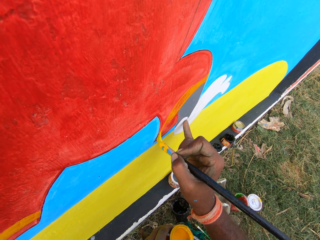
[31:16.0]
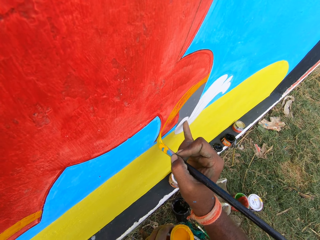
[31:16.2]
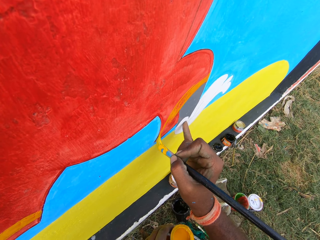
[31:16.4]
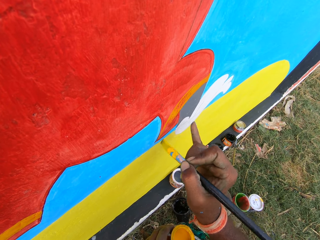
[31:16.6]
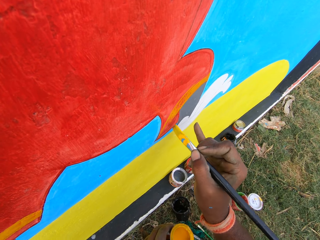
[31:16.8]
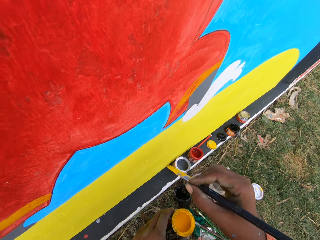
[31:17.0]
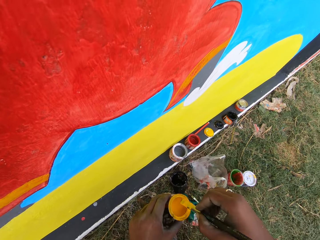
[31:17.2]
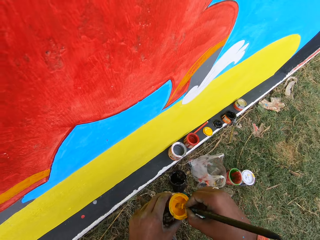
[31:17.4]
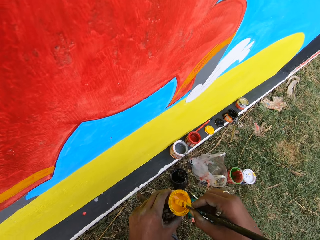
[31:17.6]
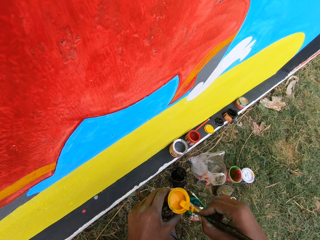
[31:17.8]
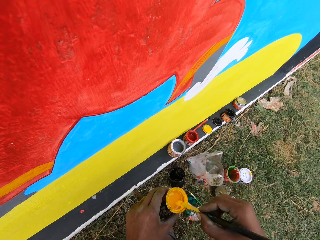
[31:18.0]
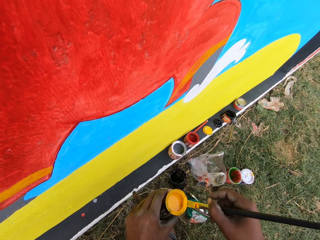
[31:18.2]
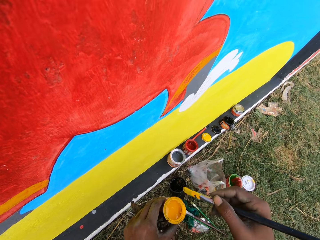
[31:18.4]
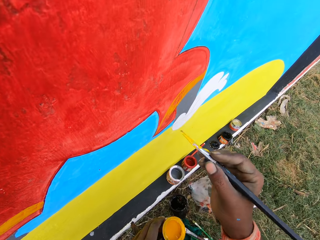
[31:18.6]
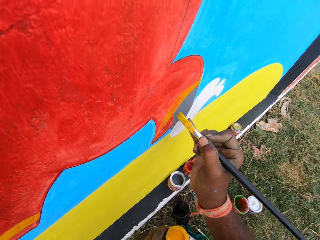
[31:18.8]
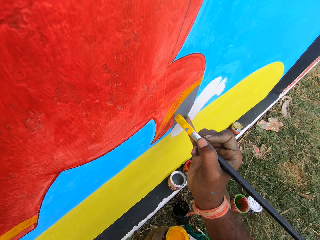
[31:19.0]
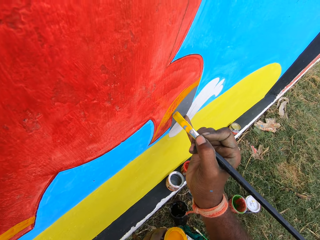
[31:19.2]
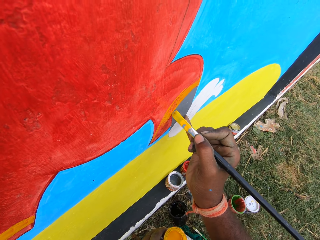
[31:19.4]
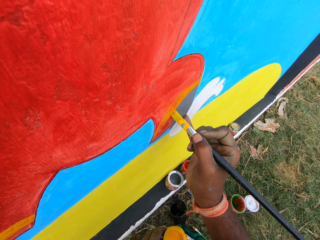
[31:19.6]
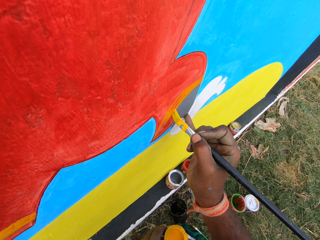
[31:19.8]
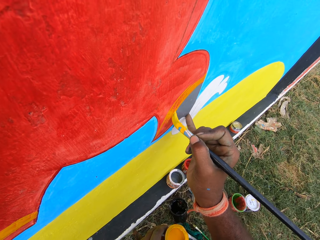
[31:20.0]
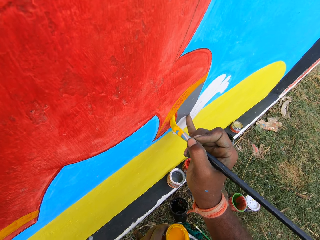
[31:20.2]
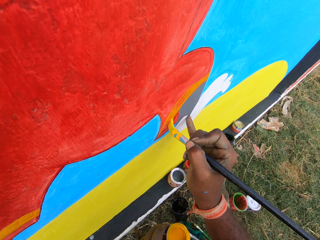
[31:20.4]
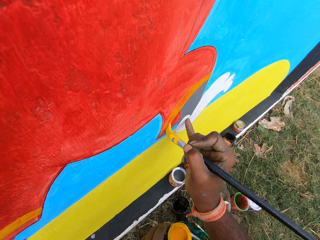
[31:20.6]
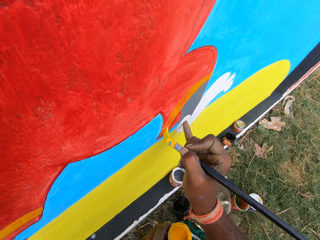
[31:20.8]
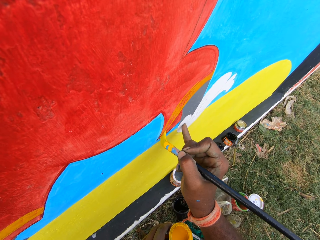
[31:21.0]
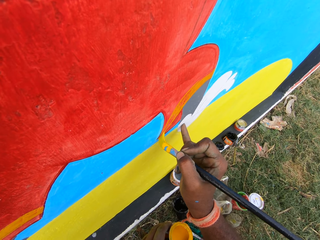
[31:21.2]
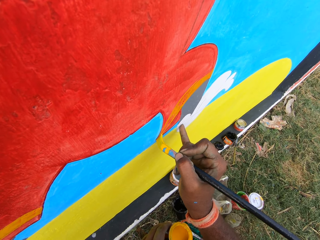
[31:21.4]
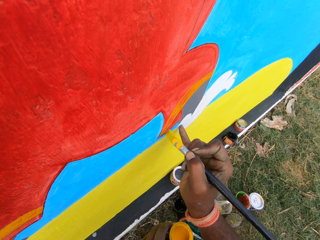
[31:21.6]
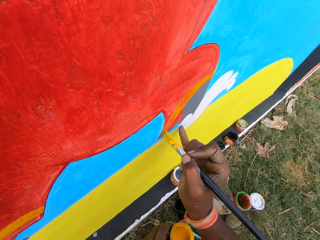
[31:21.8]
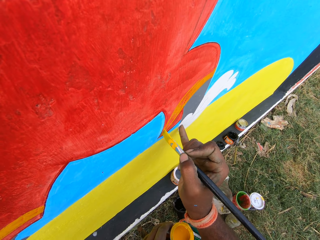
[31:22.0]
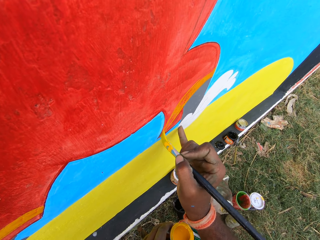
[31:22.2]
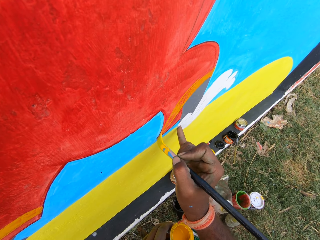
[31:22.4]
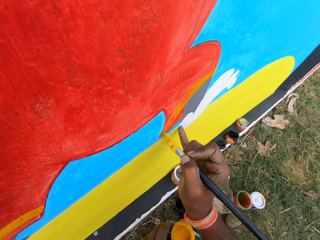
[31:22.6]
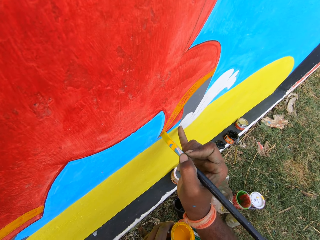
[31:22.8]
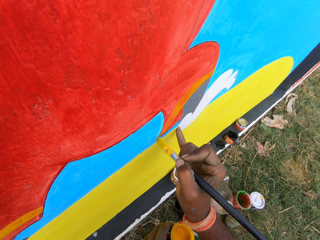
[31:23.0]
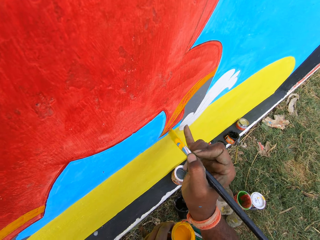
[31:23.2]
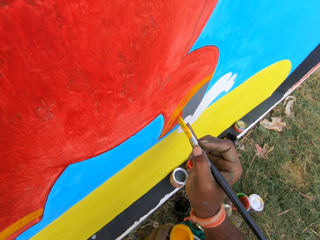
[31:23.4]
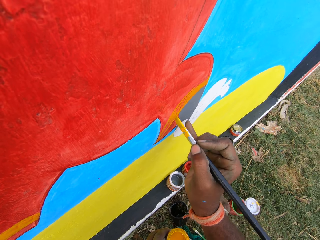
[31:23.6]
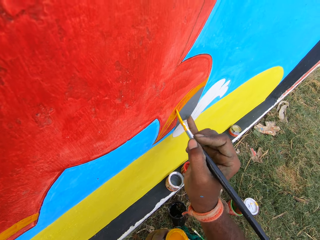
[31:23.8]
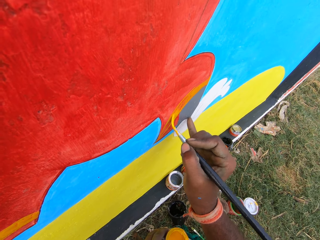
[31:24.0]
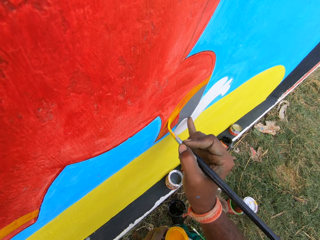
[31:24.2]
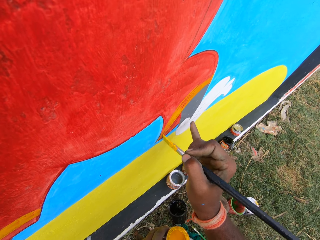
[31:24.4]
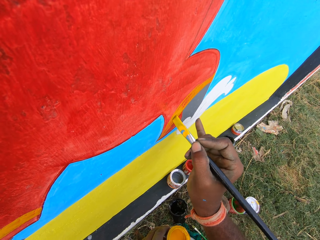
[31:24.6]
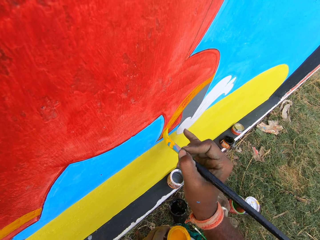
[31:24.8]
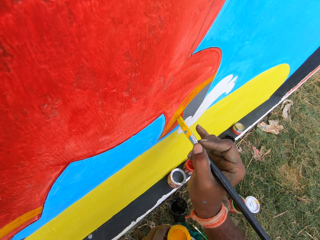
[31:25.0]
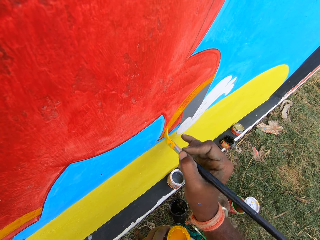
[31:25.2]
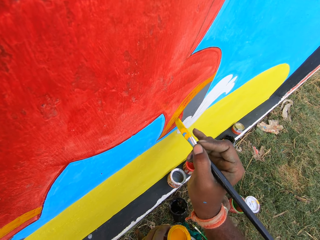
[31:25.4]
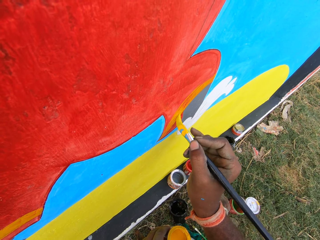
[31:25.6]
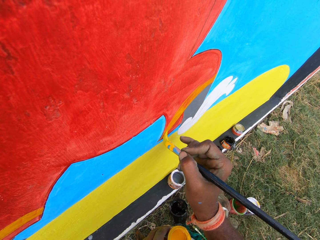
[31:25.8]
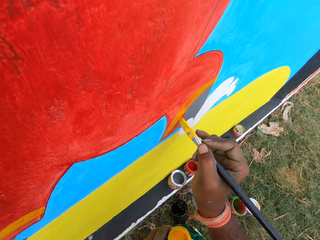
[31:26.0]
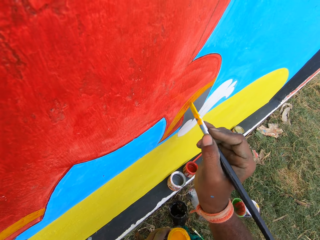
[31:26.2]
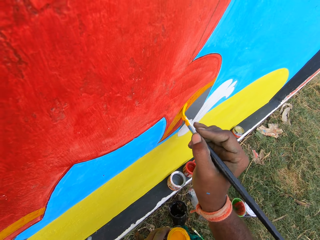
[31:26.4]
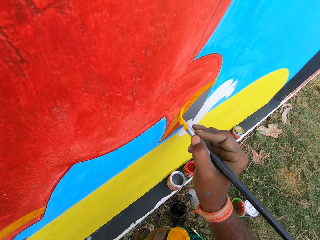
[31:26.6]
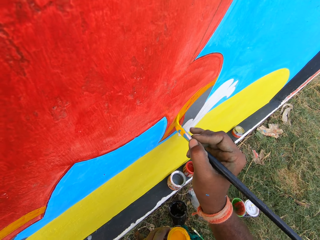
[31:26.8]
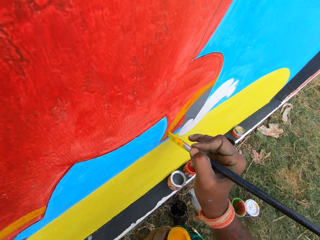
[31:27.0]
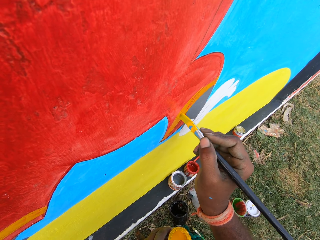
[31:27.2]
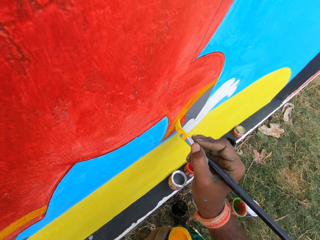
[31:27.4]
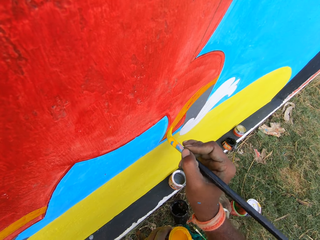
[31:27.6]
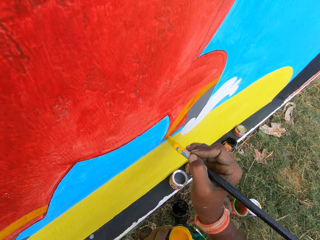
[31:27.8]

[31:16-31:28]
The camera wearer dips the brush into the painting can. They smear the paint brush on the edges of the can. They paint the wall with the painting brush.

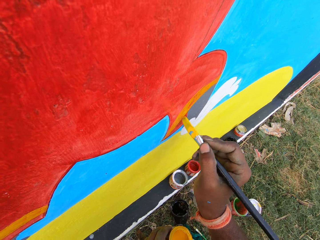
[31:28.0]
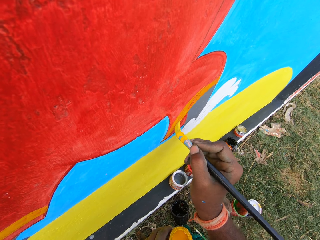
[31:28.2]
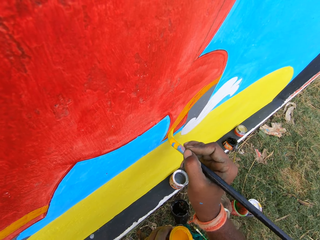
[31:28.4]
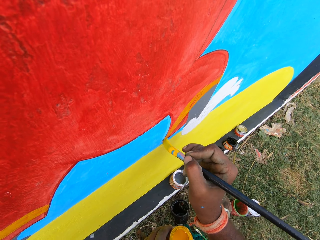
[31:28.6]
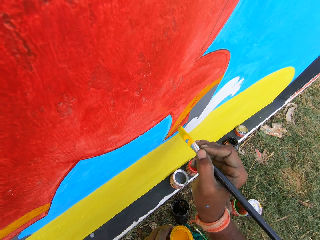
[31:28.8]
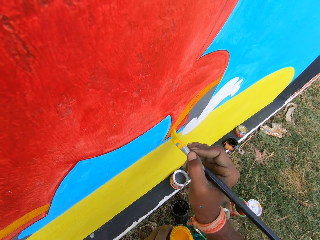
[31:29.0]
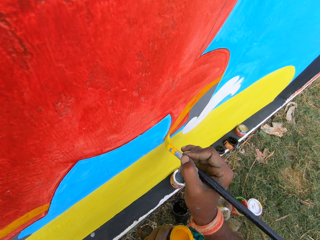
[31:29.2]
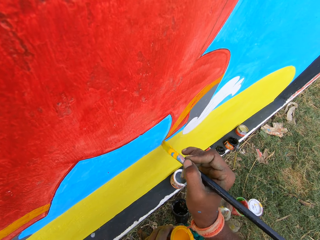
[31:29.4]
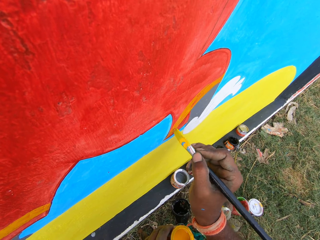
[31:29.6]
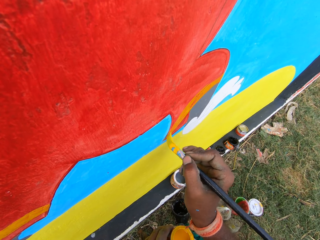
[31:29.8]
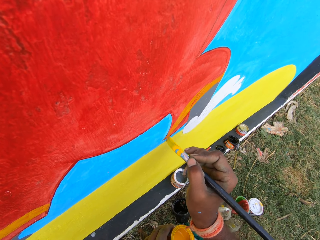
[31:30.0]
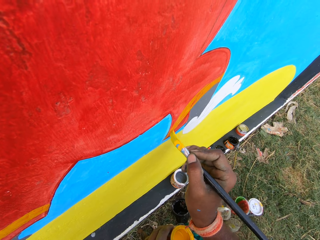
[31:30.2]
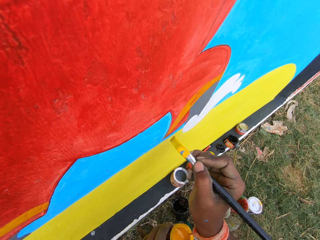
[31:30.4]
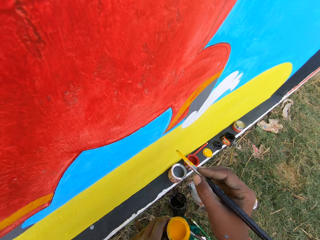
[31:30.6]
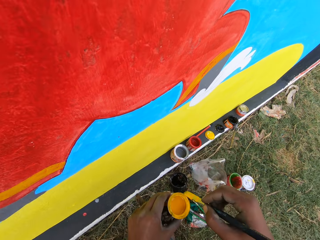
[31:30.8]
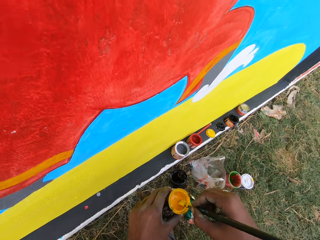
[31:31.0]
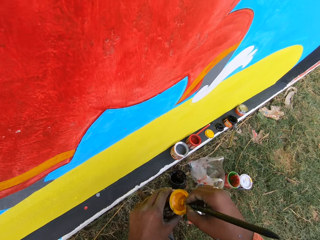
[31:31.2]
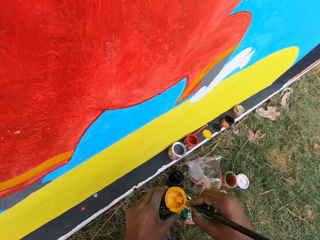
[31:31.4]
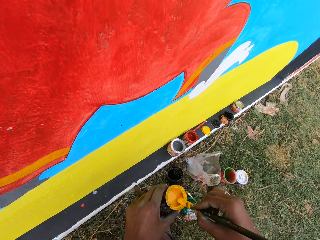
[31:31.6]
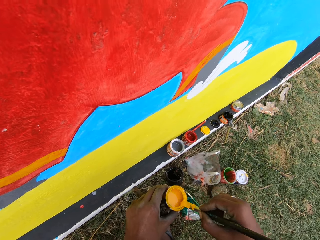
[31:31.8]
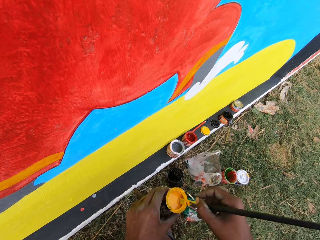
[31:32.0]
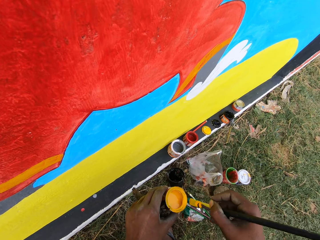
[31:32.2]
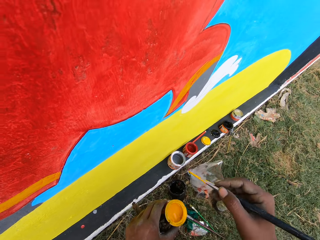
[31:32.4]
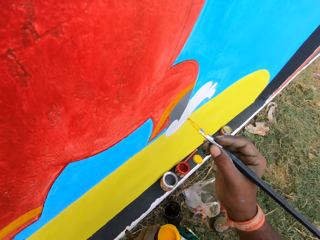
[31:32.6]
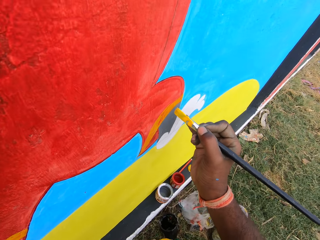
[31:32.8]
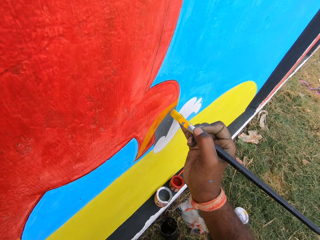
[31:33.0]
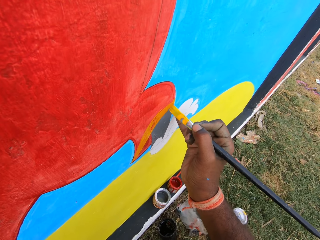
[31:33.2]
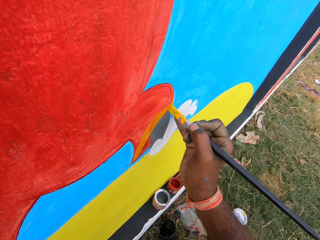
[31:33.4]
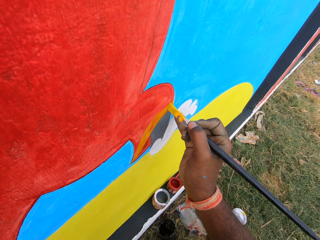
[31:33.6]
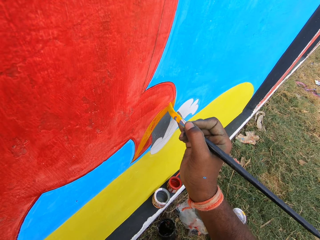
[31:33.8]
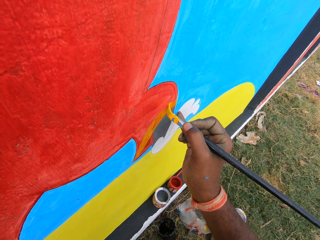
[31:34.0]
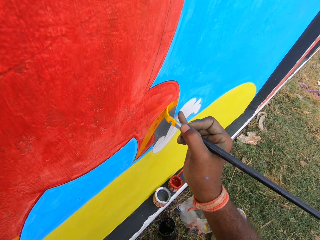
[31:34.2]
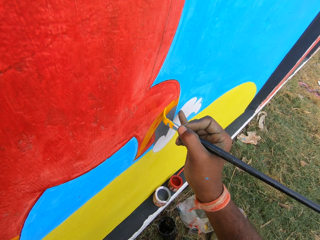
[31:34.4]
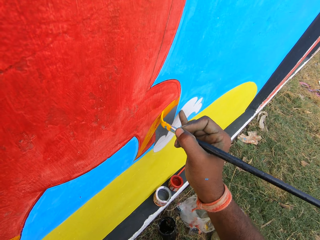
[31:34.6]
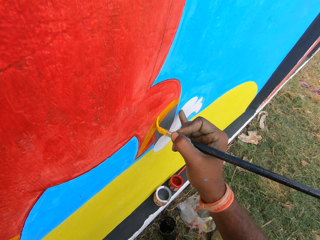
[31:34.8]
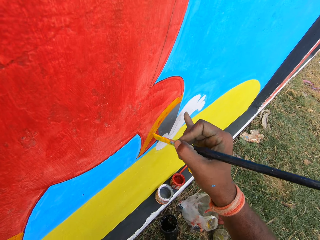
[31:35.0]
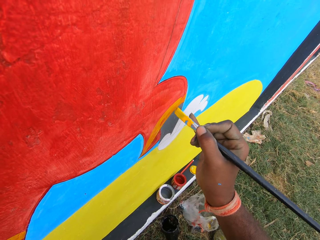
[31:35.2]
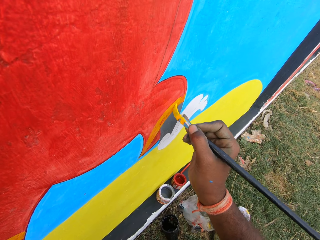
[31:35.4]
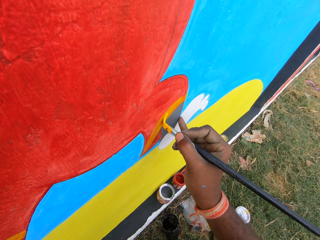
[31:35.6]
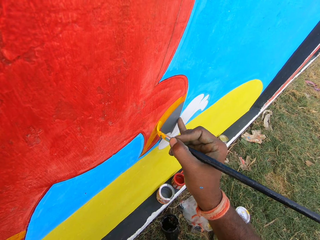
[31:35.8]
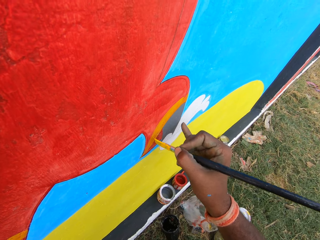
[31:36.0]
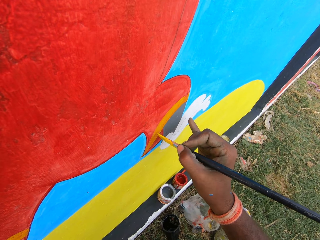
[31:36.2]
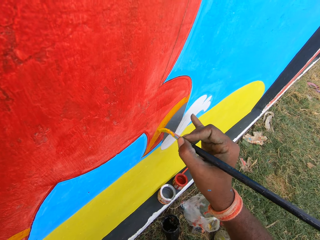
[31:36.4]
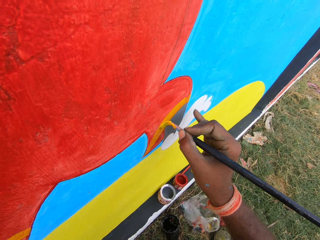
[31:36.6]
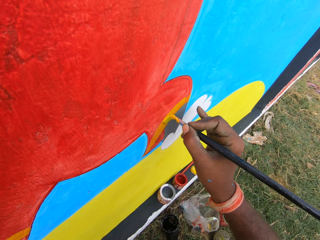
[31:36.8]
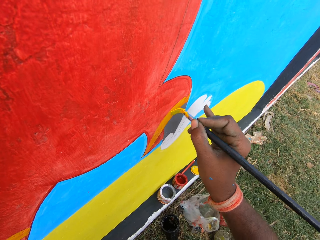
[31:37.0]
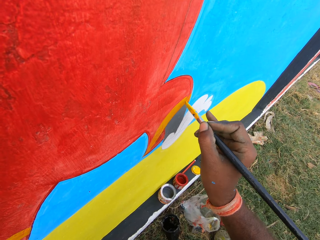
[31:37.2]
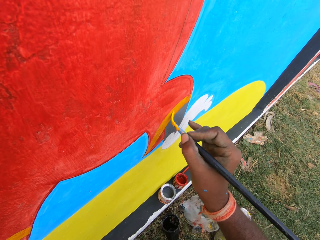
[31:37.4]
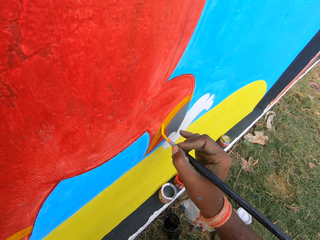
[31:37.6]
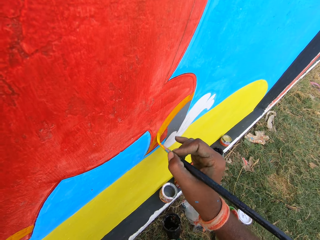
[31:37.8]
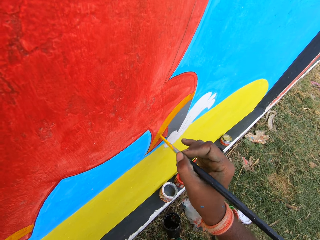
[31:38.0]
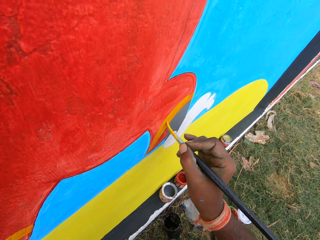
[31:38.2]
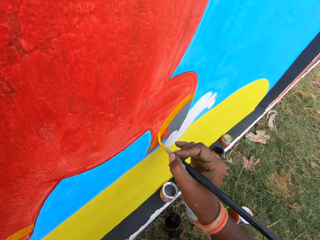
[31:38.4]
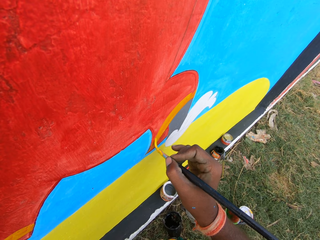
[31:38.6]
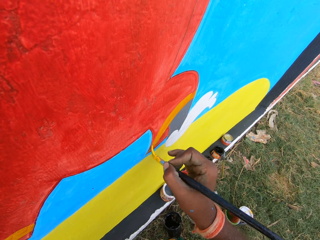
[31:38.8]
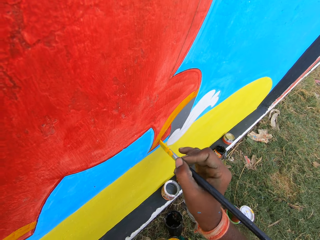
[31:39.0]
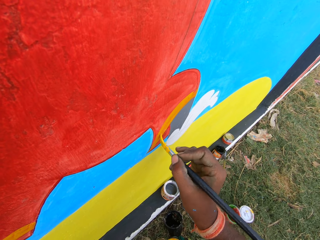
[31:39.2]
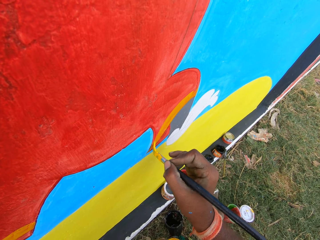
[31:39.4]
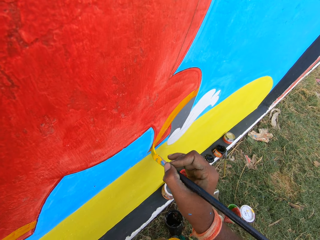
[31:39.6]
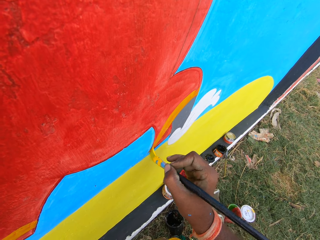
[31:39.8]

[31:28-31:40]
The camera wearer dips the brush into the paint can. They paint the wall with the painting brush.
